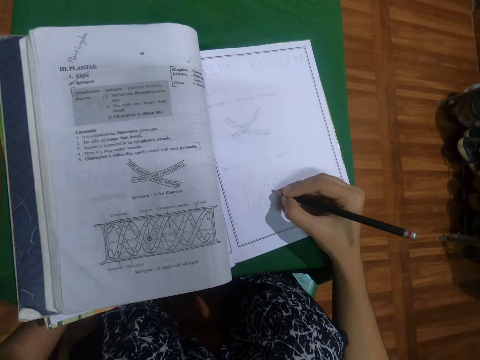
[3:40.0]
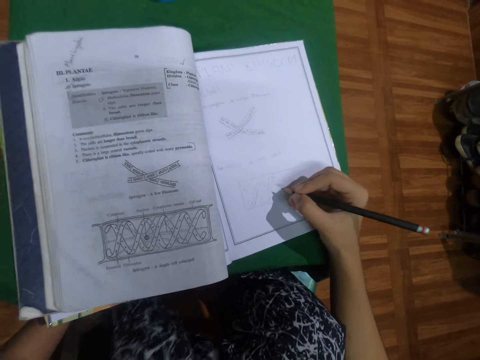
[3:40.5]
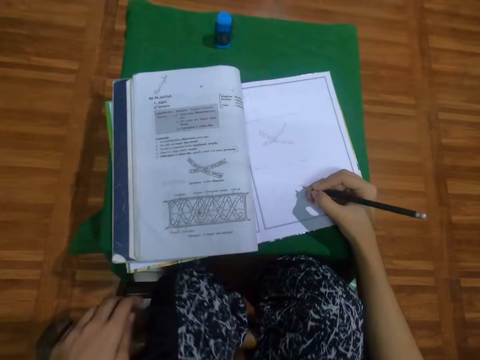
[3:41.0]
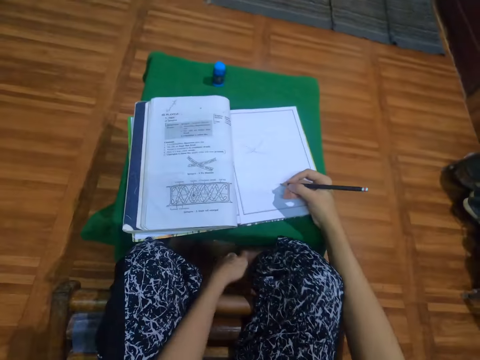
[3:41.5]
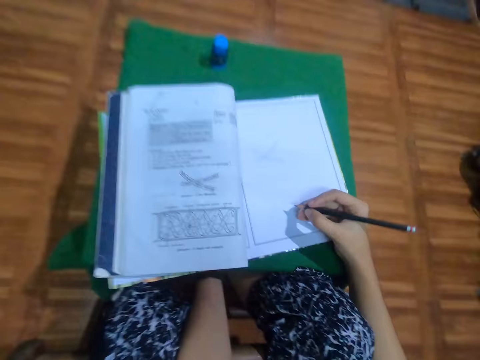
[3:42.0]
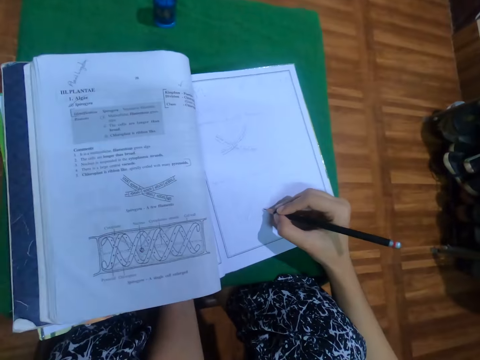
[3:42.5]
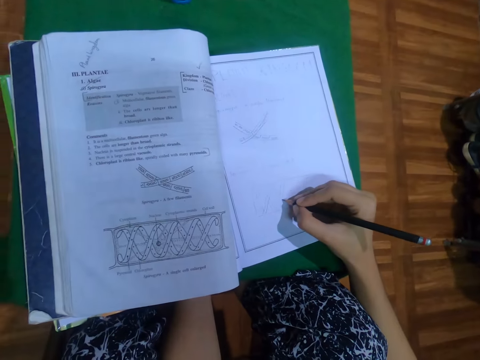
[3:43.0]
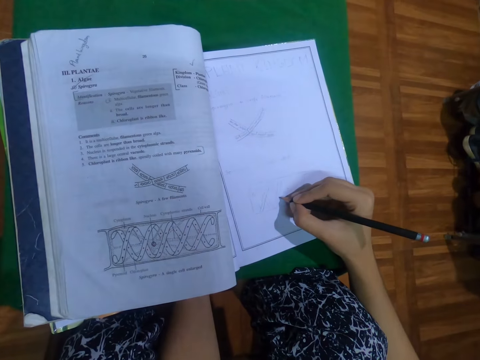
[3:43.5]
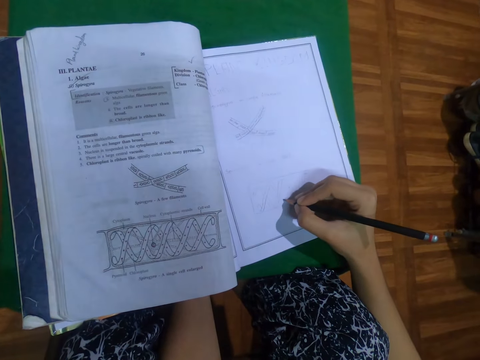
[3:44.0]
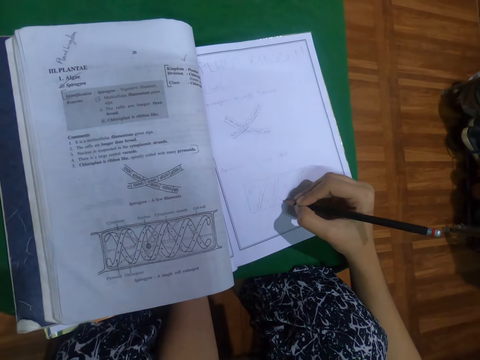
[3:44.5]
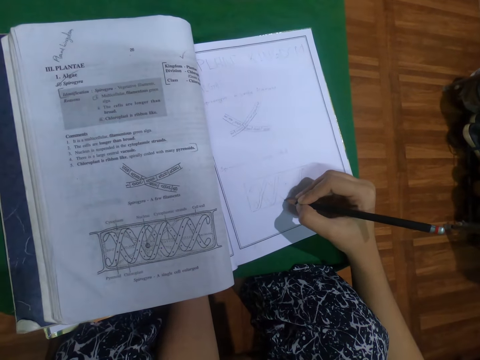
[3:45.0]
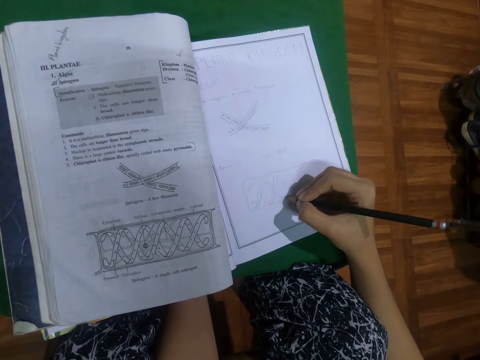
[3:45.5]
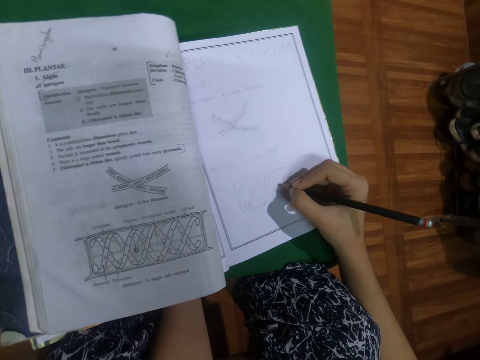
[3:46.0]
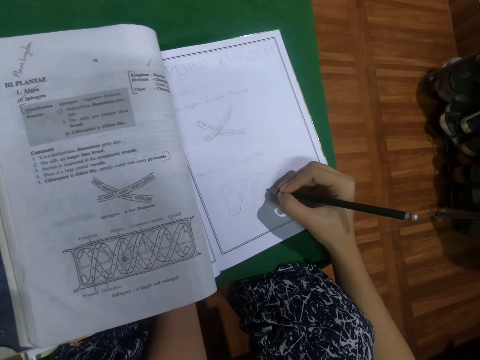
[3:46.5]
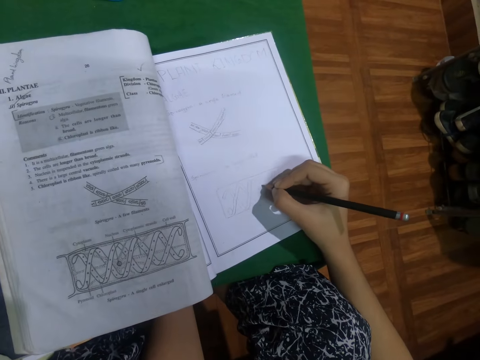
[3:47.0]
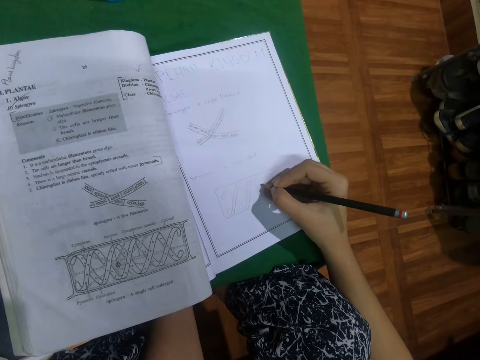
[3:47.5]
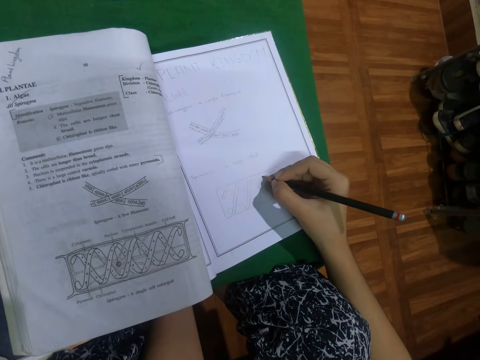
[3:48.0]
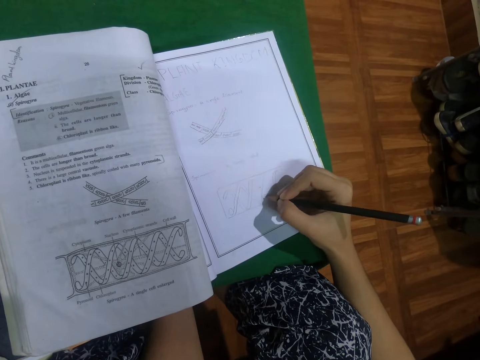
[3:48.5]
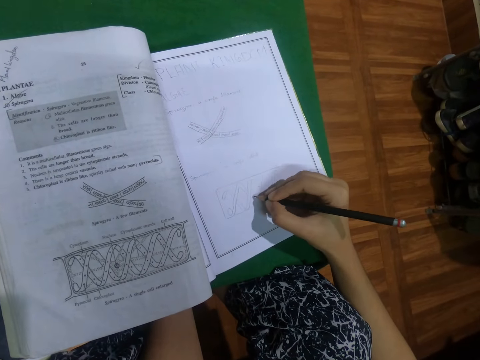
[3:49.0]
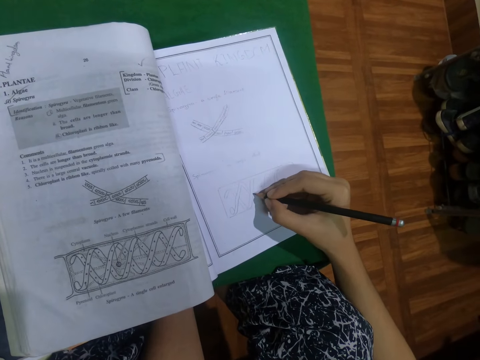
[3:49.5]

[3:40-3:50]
The camera wearer holds her right leg with her left hand. She touches her leg. She draws on the book with the black pencil in her right hand.

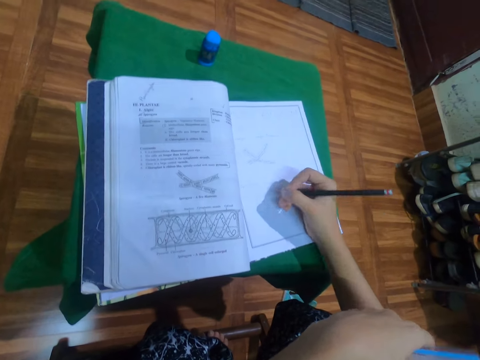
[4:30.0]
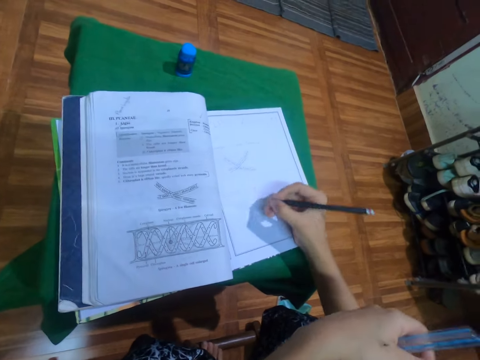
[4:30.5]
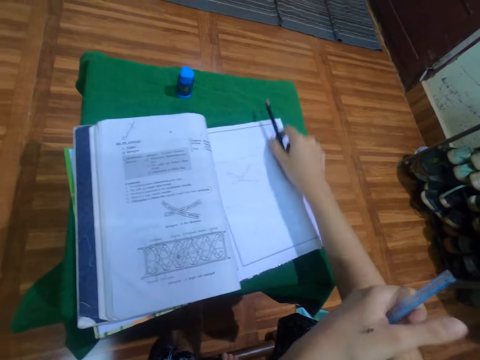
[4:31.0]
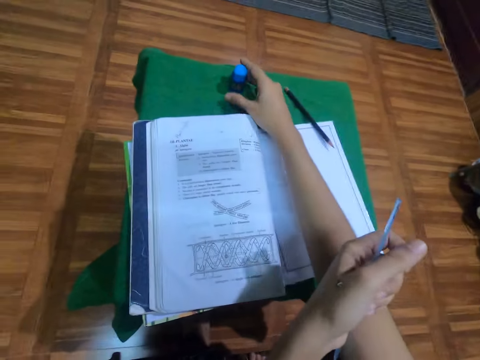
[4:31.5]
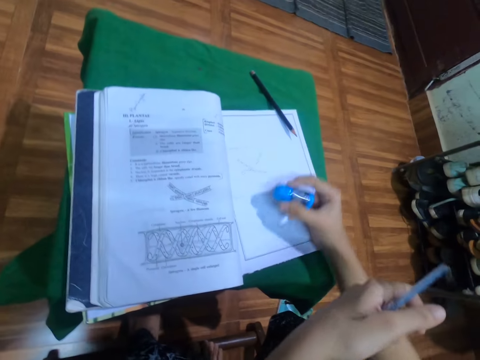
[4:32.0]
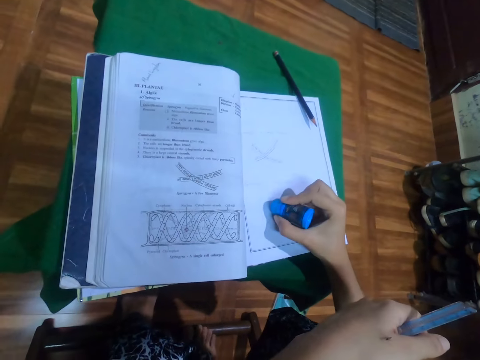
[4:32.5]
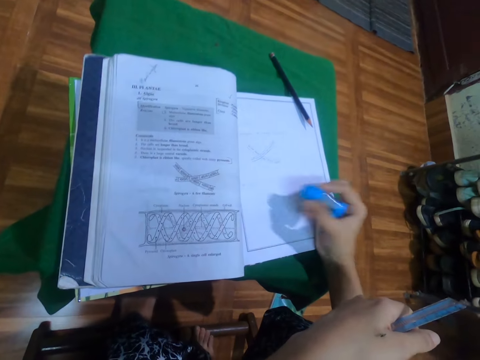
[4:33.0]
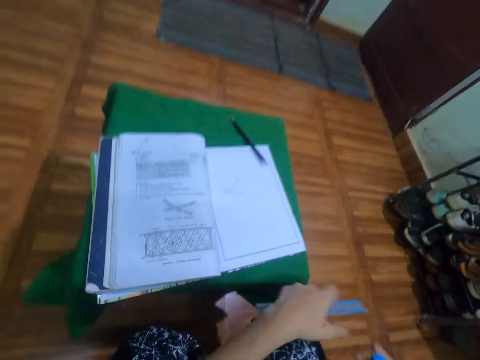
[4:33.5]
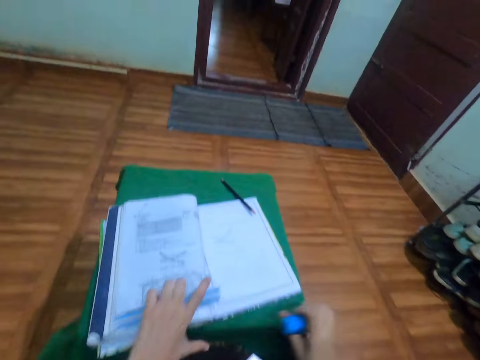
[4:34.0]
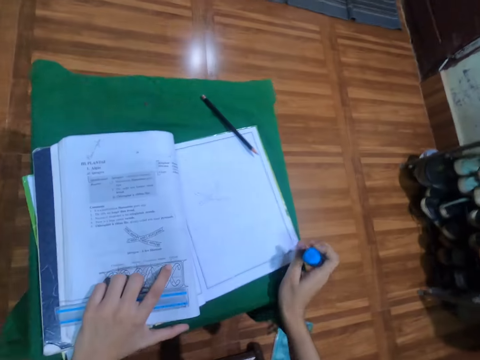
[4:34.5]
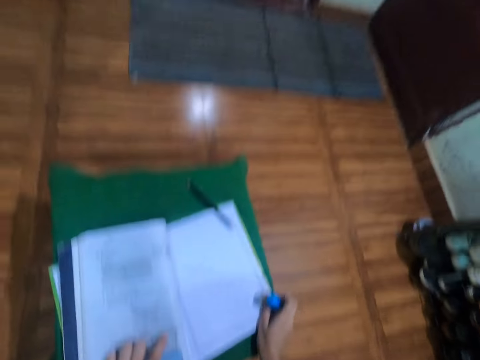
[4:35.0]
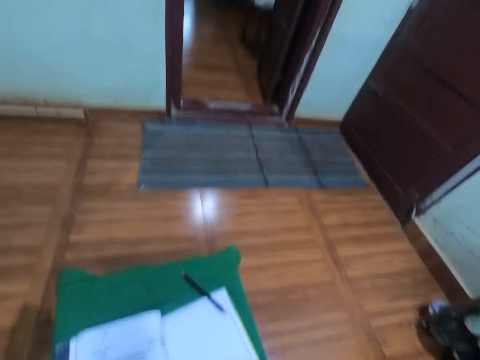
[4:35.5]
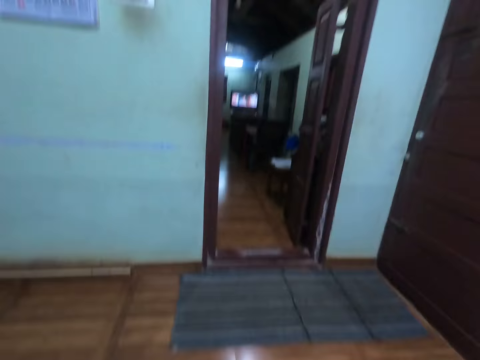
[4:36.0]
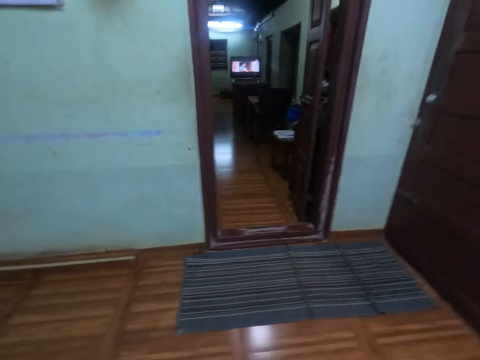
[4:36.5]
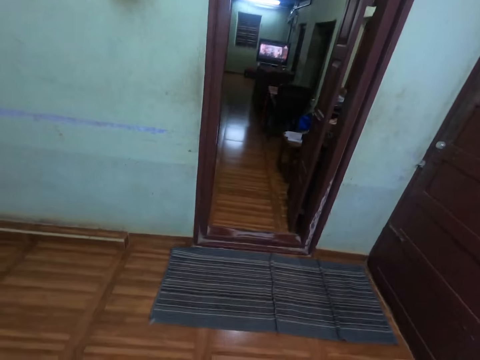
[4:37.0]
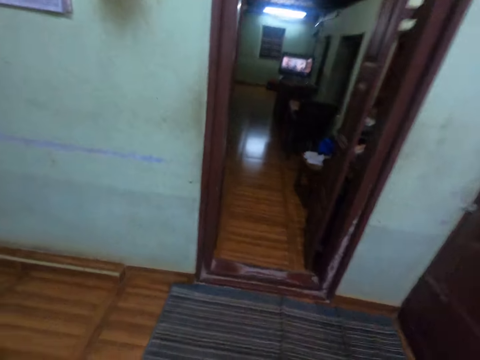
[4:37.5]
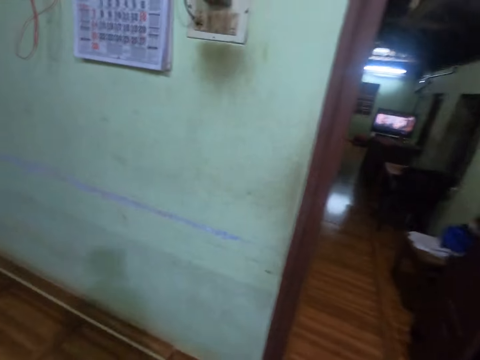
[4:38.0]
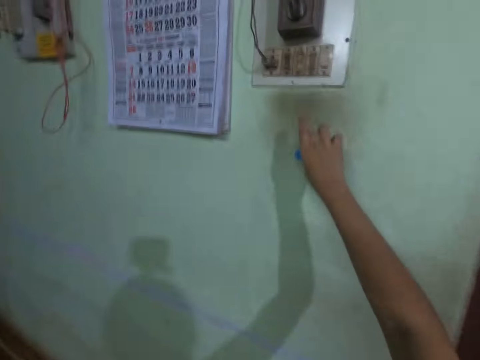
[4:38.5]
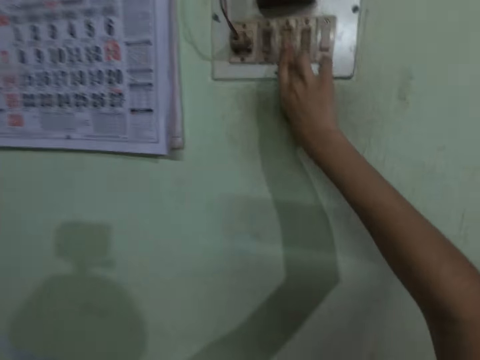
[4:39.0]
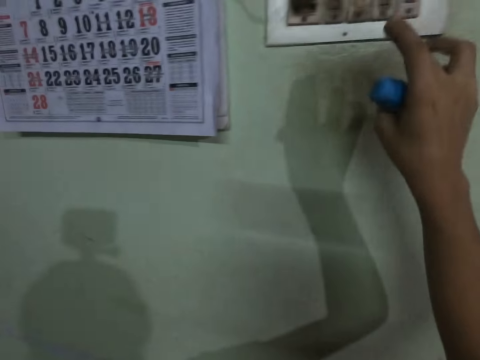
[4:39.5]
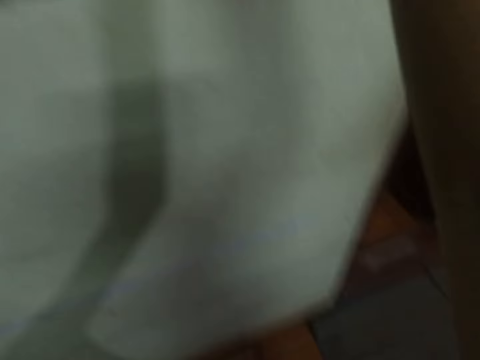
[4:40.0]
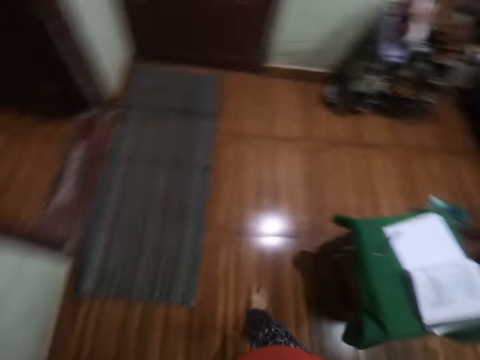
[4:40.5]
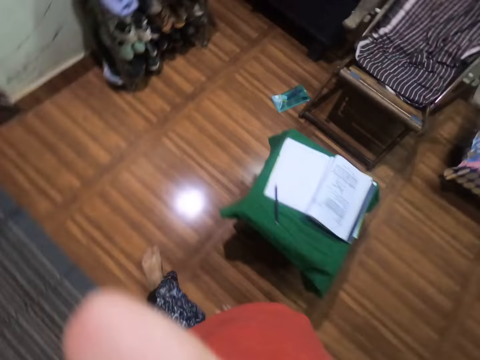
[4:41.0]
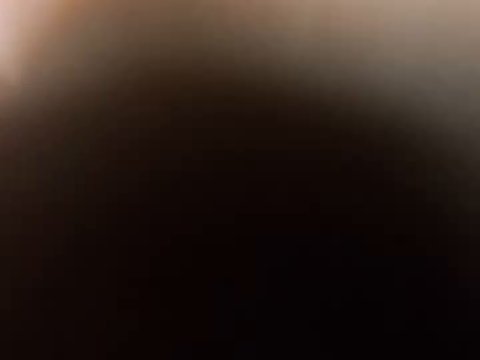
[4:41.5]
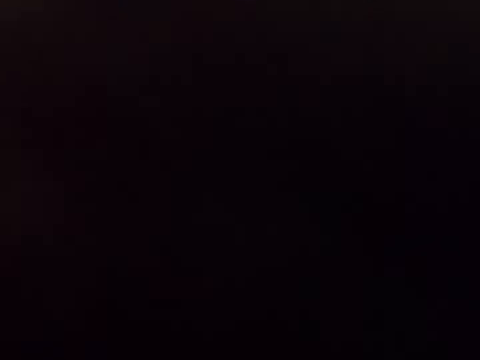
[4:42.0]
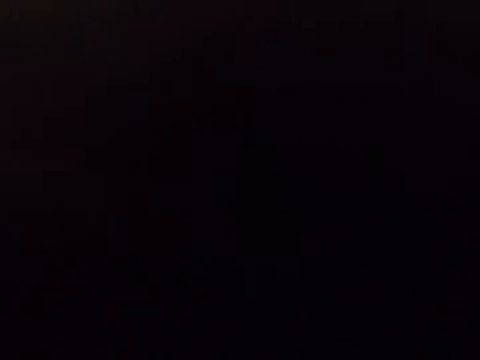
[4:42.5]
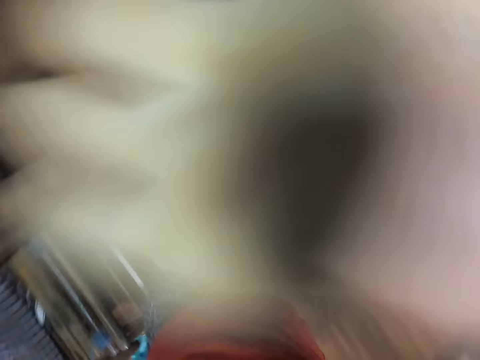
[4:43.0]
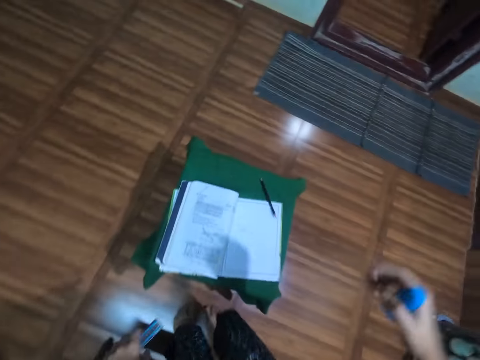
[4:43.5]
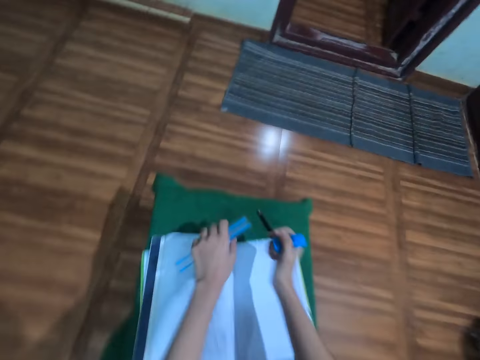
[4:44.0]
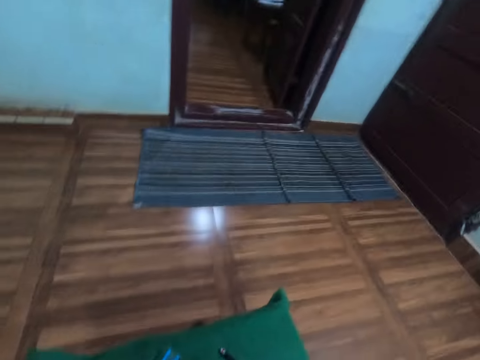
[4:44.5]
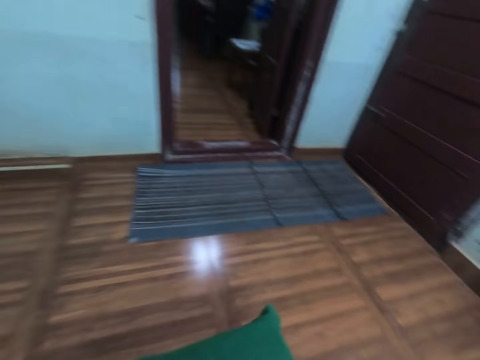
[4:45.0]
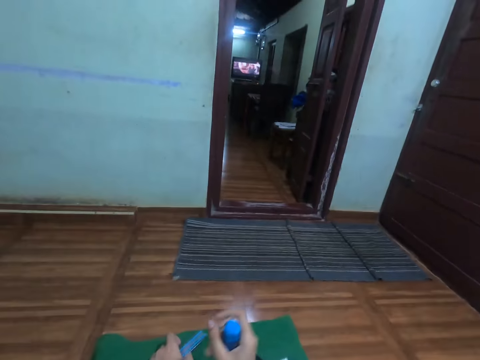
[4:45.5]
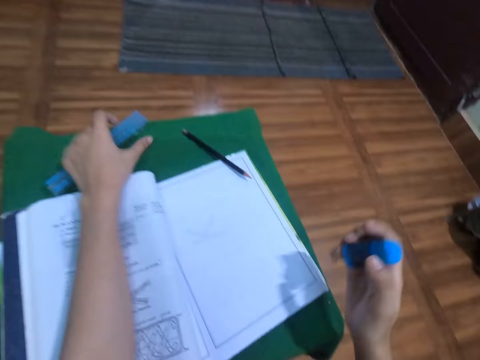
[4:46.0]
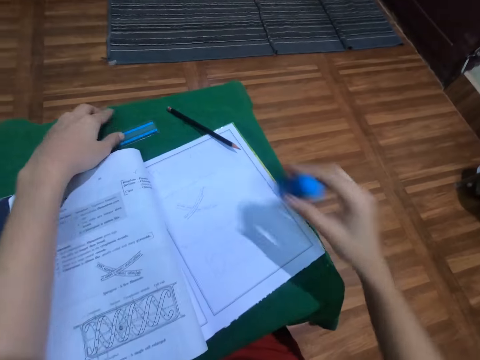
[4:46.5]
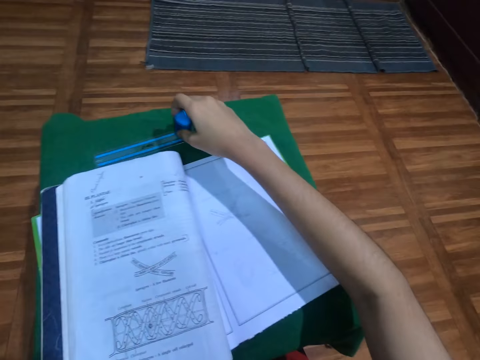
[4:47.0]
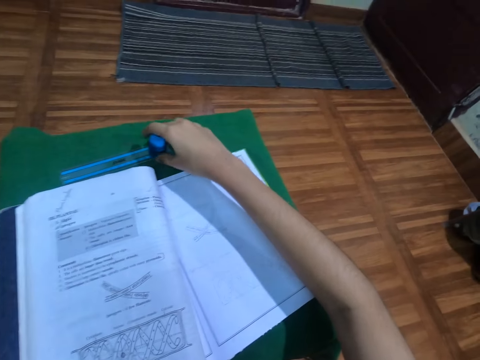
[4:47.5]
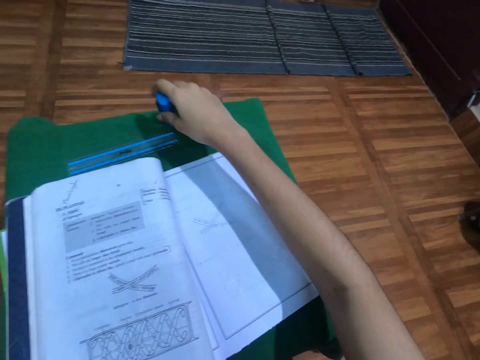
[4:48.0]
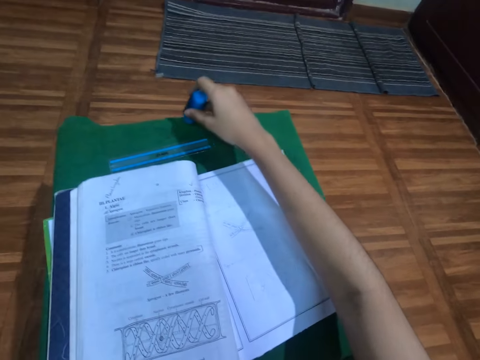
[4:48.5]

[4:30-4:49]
The camera wearer drops the black pencil on the book with her right hand. She takes an eraser from the table with her right hand, erases a part of the drawing with the eraser in her right hand, pushes the table on the floor with both hands, and stands up from a wooden chair. She walks towards a distribution board on a wall in the apartment. She operates the distribution board with her right hand. She moves her right hand towards her head. She walks towards the seat. She sits on the wooden chair. She drops the ruler on the table with her left hand. She places the ruler on the table with her left hand. She places the eraser on the table with her right hand. She picks the eraser from the table with her right hand.
